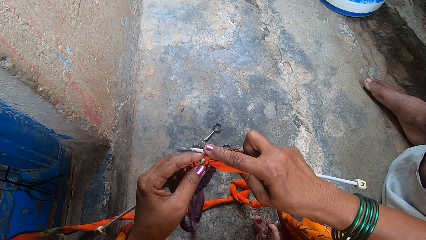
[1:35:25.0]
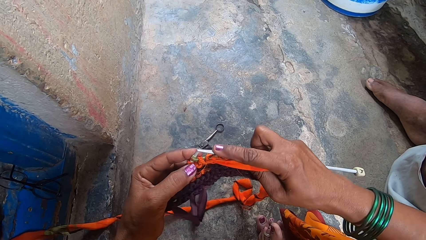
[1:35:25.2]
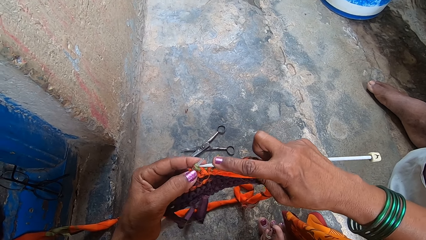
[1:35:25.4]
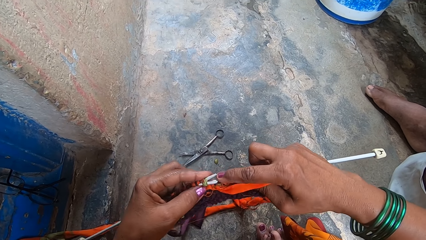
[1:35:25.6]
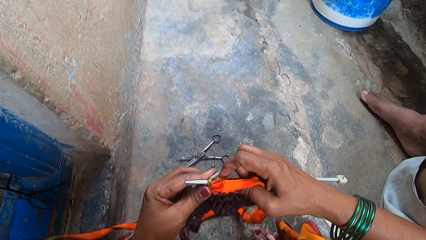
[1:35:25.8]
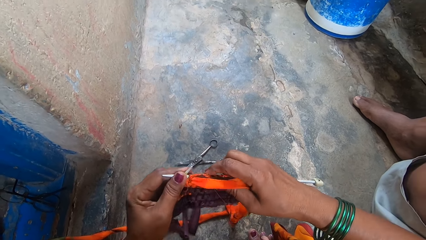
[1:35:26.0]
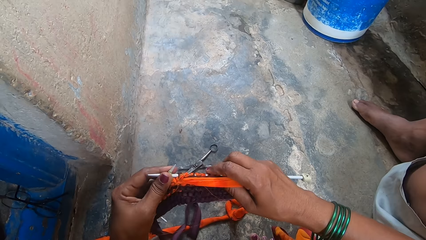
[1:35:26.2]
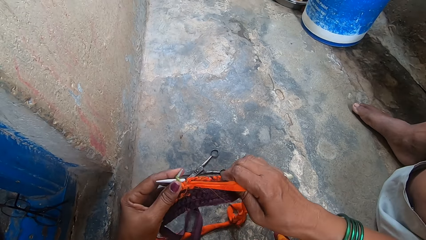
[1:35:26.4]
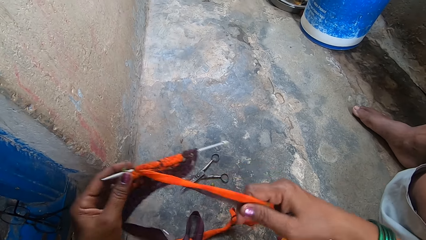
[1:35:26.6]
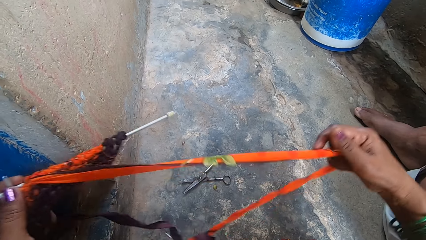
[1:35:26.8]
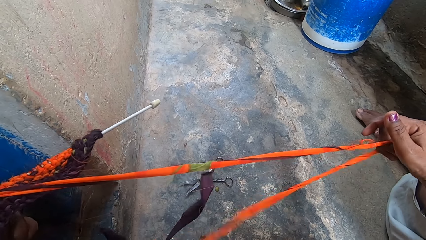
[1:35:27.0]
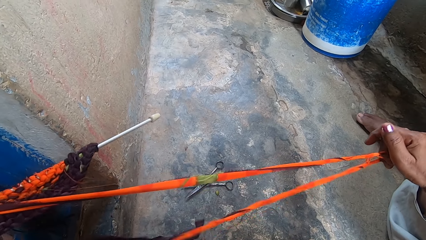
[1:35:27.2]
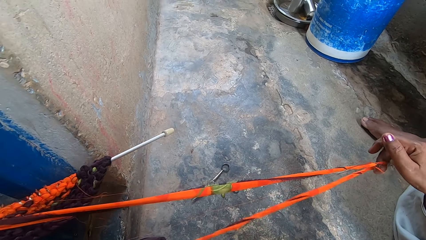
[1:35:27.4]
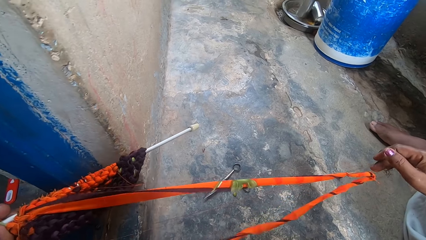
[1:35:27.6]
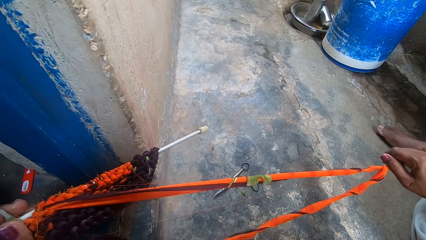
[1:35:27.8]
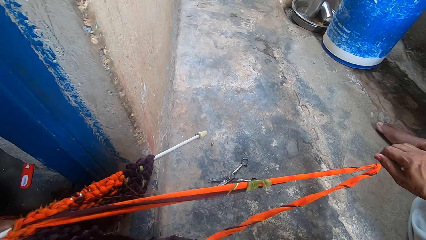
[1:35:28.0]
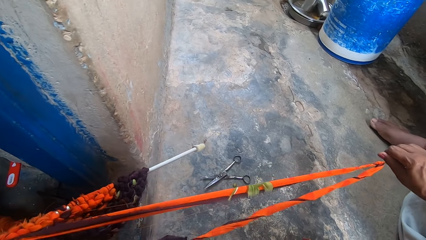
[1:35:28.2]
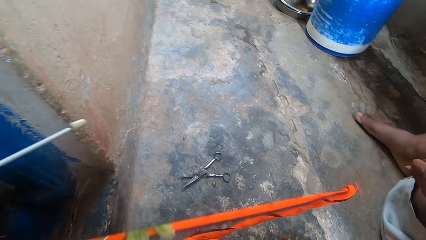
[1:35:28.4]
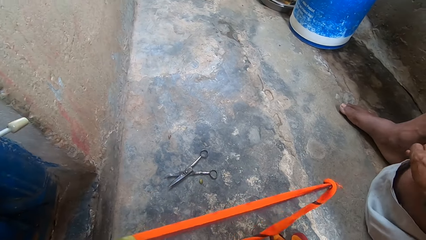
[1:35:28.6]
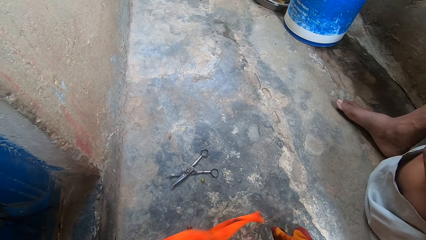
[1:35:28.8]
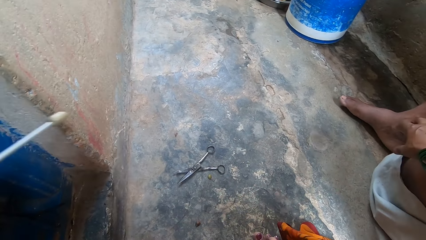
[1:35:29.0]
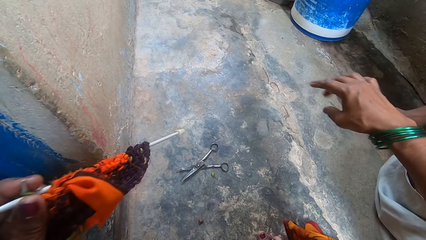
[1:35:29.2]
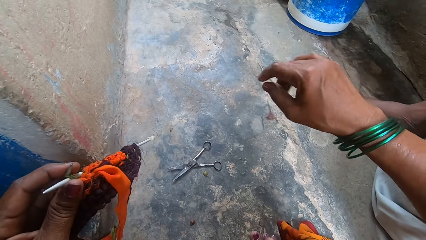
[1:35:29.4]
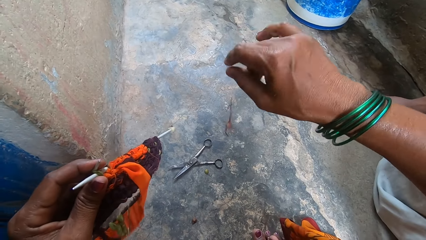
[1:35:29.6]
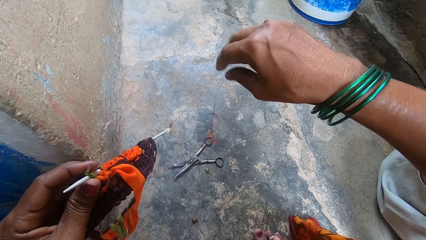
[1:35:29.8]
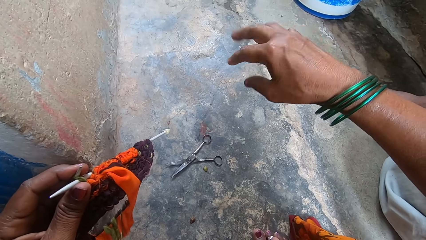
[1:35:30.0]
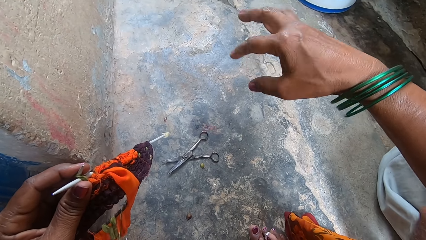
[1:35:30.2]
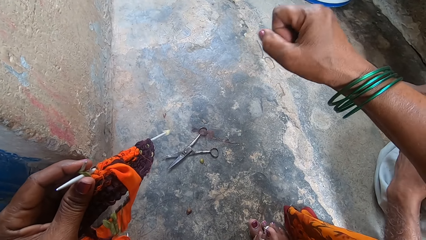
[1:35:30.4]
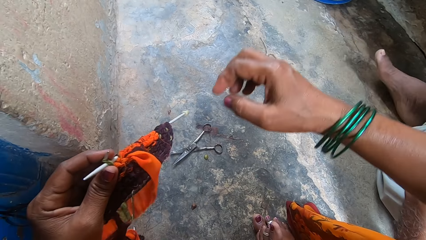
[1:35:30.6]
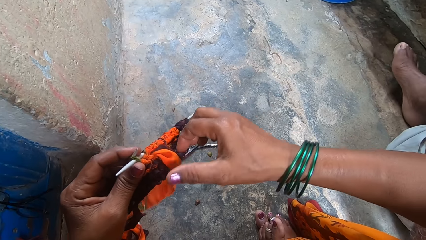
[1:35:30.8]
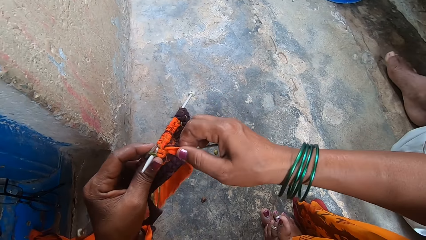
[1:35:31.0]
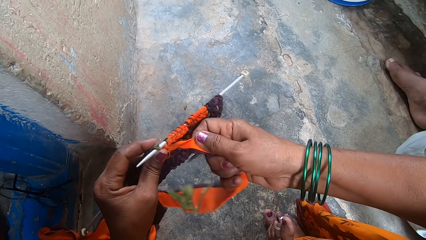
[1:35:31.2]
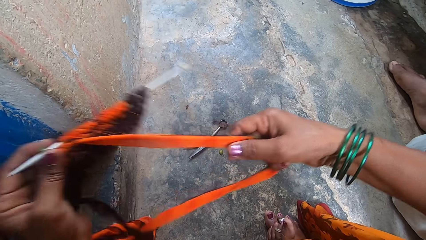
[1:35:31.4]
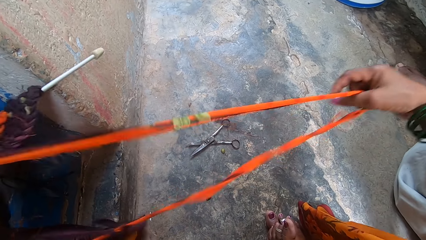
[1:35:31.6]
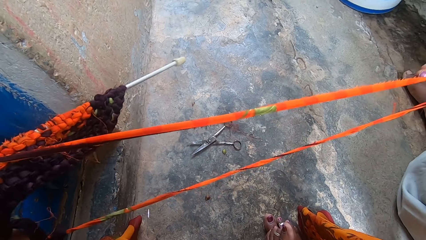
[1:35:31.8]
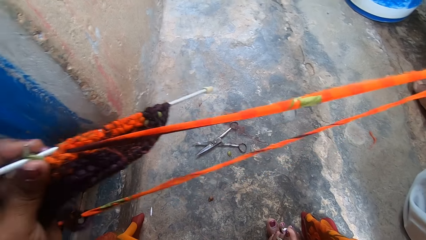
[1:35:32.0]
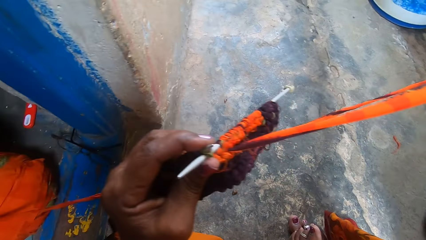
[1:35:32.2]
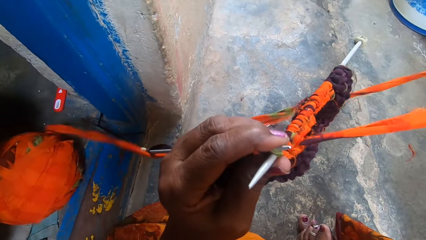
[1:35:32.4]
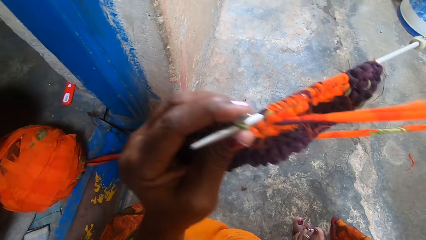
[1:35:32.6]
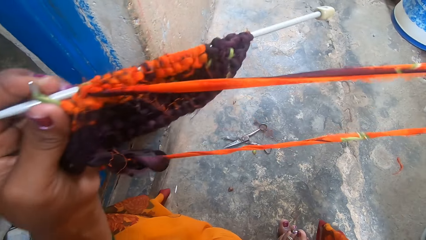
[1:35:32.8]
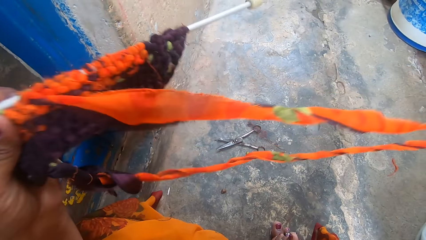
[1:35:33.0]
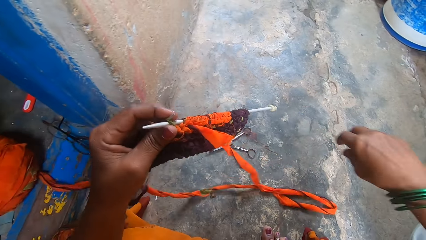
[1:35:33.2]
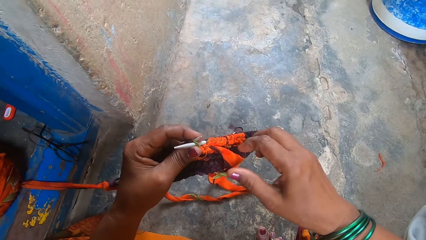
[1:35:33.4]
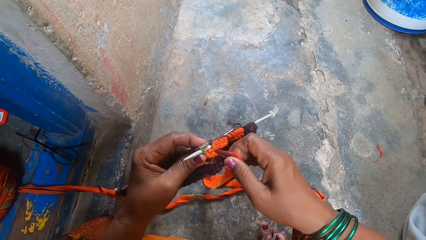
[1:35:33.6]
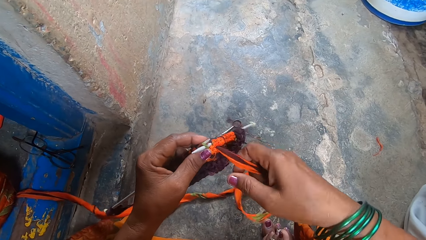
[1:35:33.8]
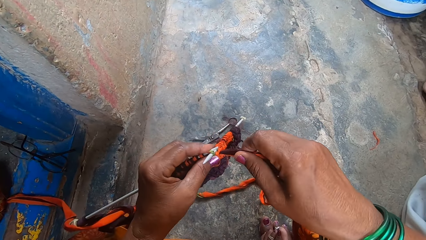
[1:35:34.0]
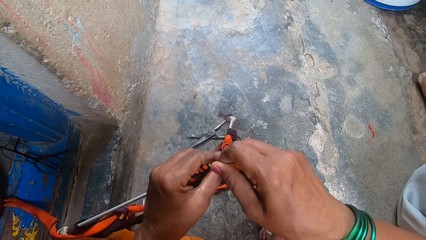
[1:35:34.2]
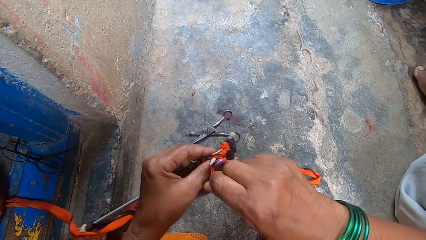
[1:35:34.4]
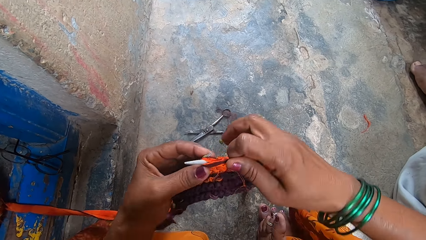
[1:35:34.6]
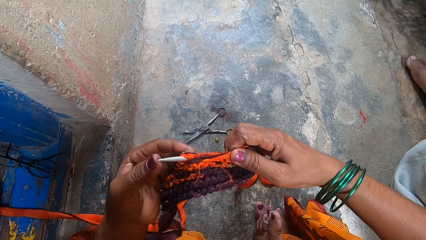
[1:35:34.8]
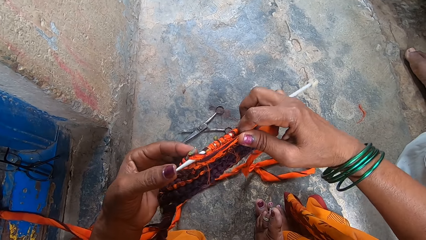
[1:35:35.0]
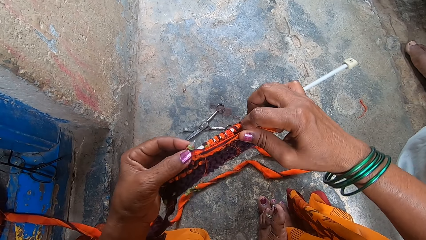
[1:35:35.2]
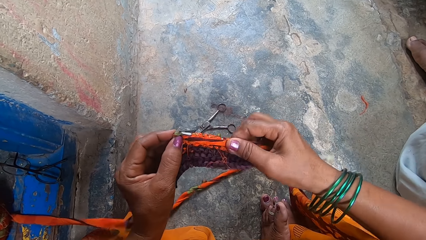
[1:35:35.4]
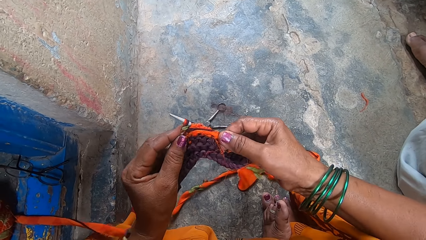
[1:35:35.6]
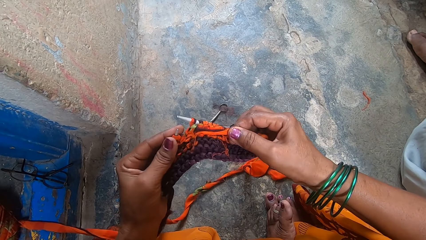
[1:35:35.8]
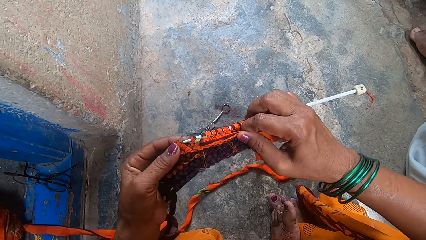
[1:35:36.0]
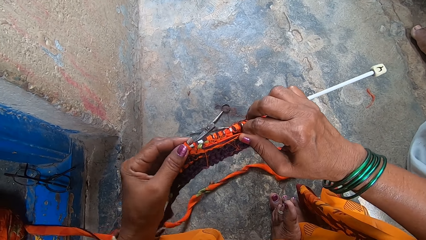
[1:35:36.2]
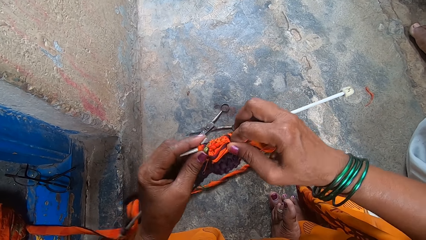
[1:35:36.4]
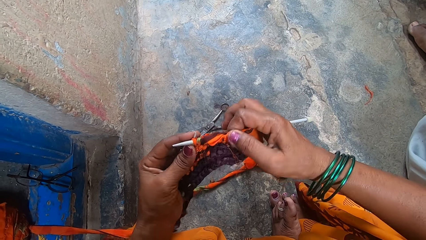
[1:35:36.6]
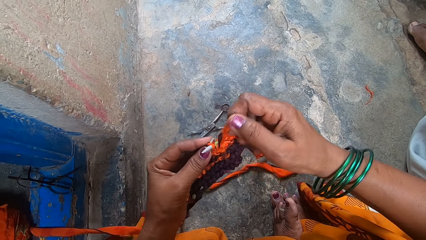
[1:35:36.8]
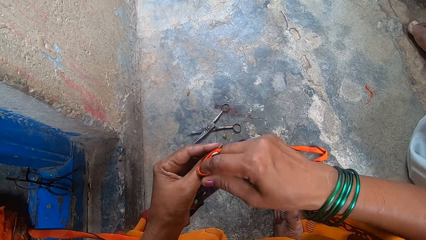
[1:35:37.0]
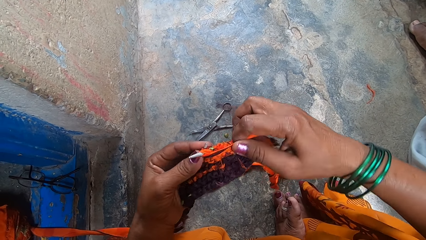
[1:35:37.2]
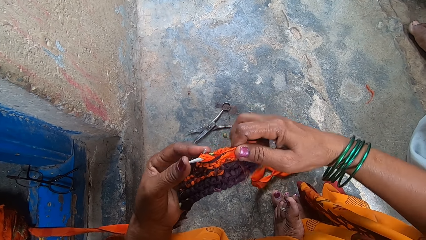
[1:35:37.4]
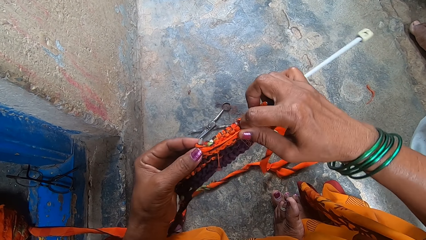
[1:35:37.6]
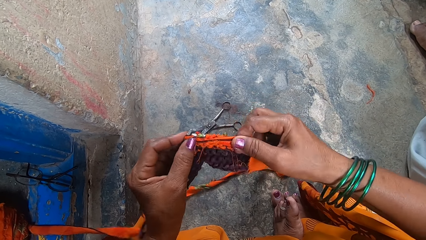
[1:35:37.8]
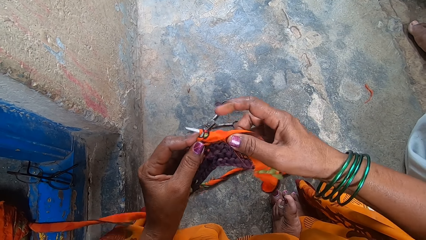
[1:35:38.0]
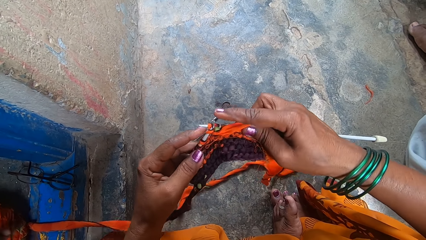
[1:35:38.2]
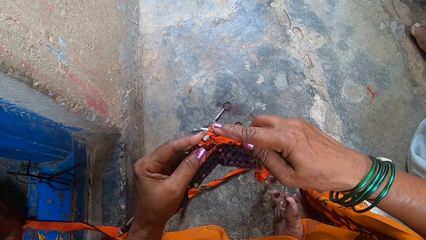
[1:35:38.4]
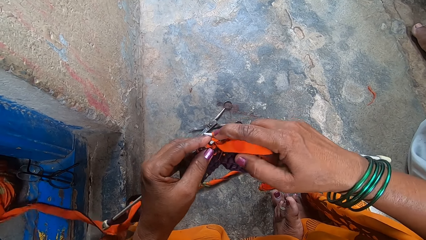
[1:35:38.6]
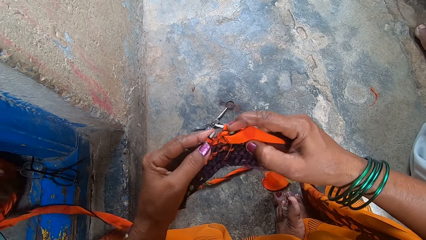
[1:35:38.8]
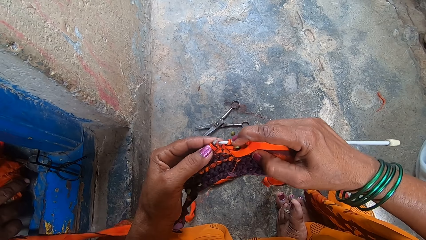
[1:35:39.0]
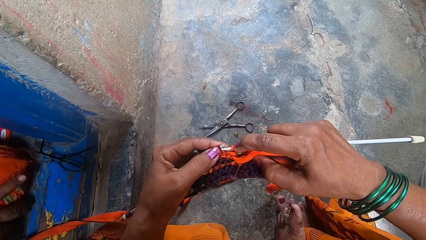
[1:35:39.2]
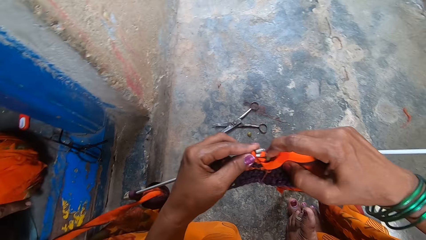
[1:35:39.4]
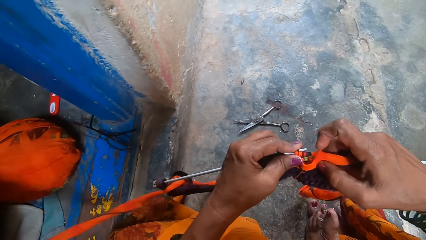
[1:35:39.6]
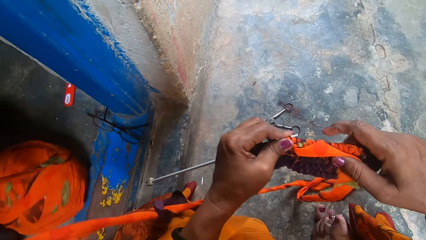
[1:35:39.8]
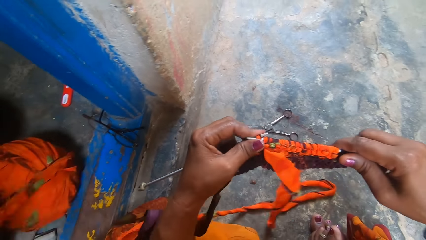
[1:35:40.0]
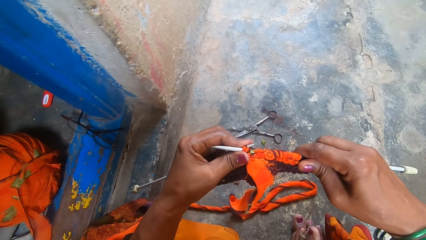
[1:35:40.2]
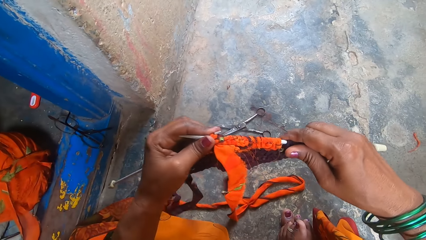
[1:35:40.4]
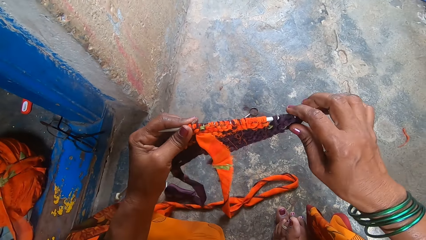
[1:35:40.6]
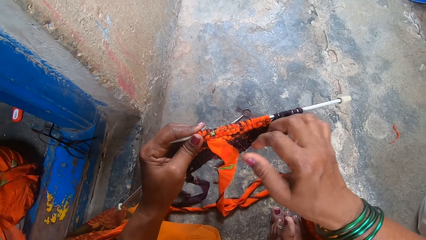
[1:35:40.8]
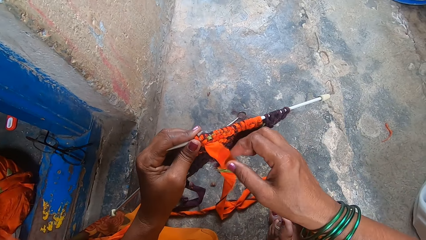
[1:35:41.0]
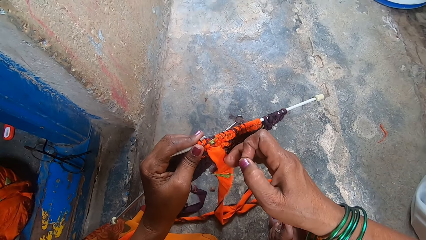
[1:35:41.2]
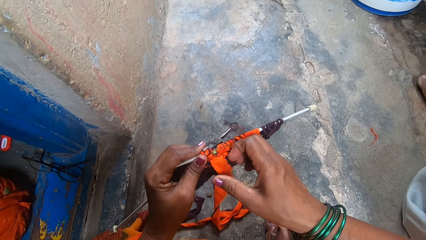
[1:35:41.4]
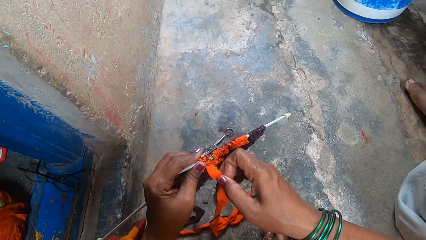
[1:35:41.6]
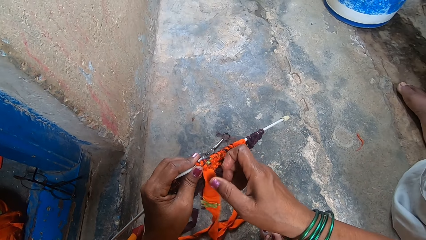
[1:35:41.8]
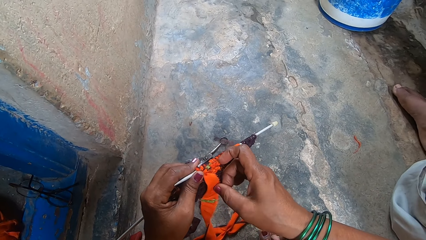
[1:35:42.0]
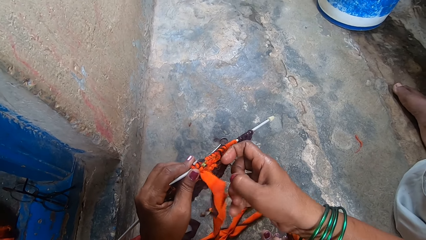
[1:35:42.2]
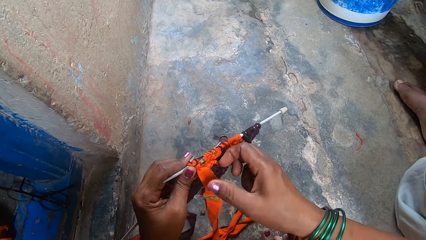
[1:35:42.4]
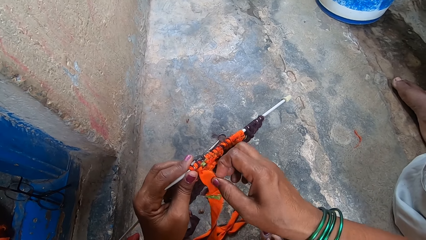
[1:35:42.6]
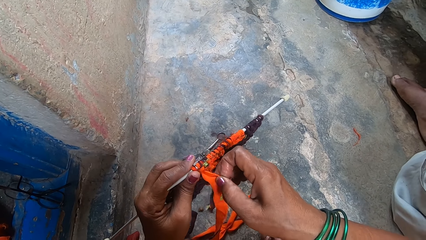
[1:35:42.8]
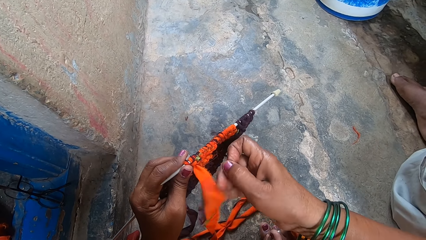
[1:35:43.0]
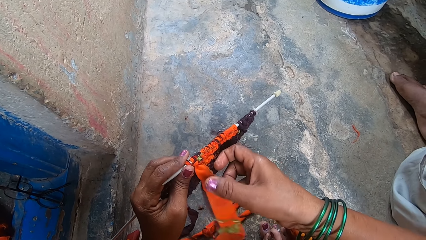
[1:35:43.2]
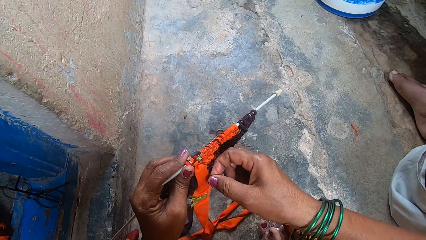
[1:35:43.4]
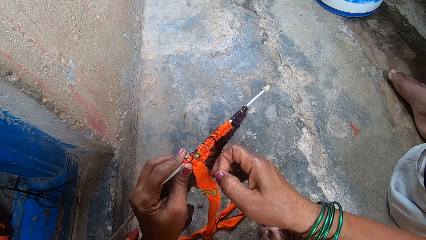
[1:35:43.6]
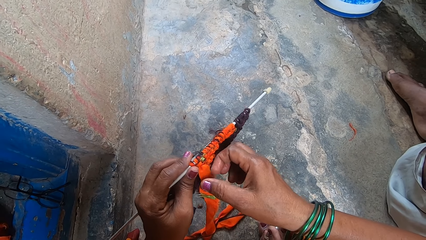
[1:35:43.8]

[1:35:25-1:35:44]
The camera wearer pulls the fabric yarn with her right hand. She straightens the yarn. She breaks some thread from the fabric yarn. She drops the threads on the floor. She pulls the fabric yarn with her right hand. She knits the fabric using a knitting needle. A man touches the yarn.
